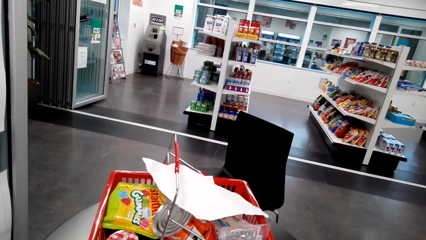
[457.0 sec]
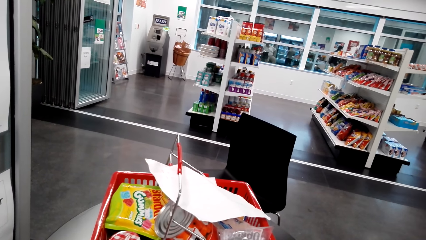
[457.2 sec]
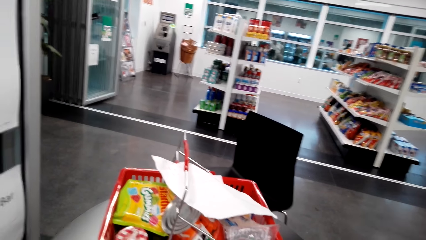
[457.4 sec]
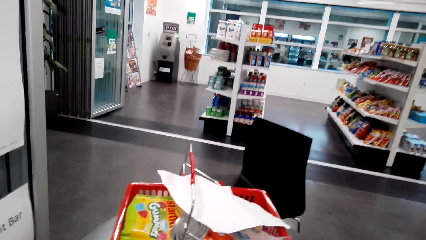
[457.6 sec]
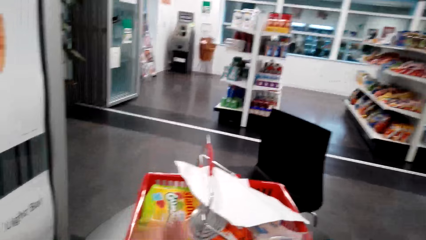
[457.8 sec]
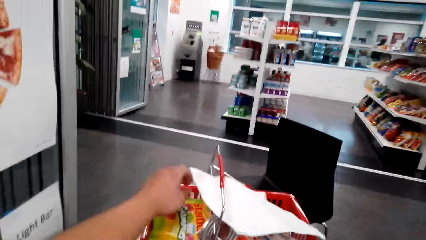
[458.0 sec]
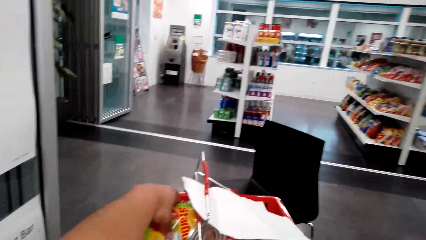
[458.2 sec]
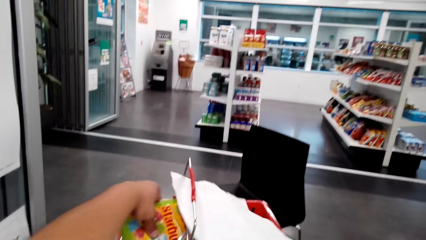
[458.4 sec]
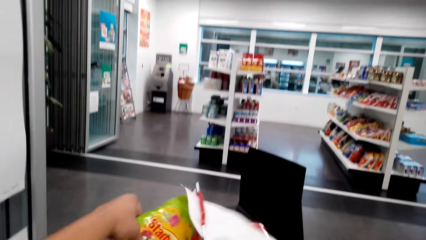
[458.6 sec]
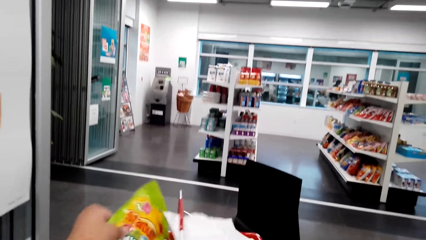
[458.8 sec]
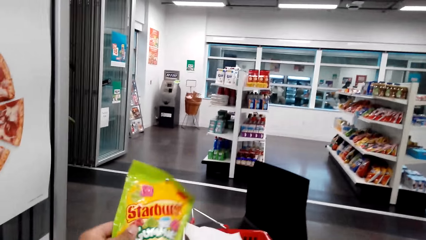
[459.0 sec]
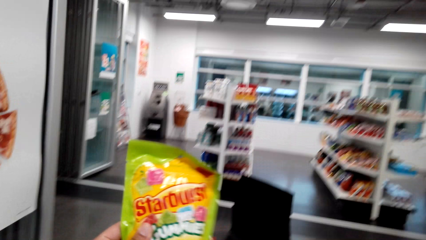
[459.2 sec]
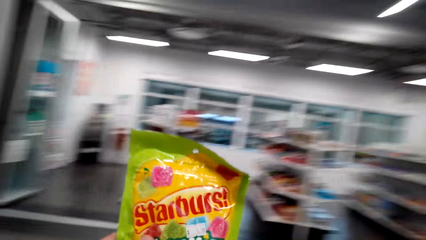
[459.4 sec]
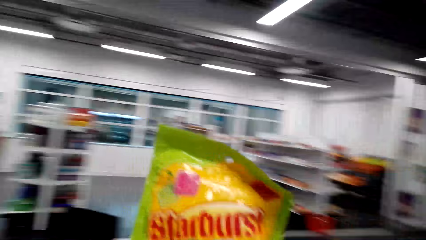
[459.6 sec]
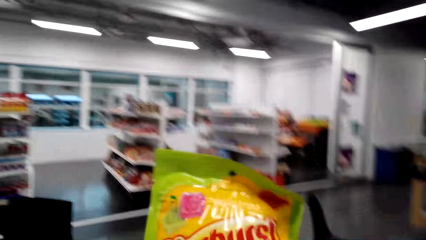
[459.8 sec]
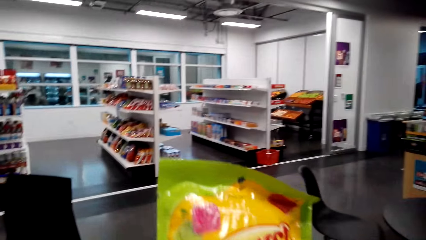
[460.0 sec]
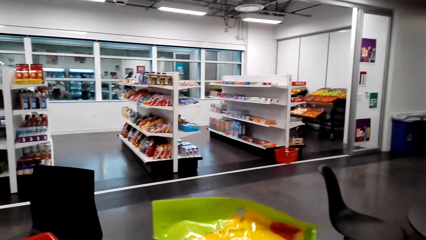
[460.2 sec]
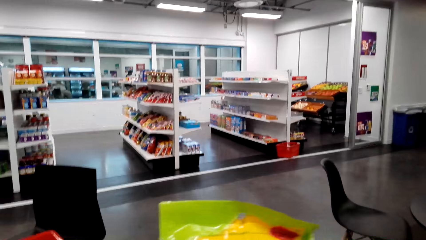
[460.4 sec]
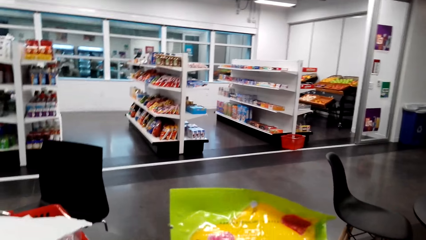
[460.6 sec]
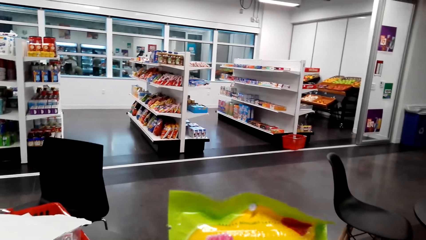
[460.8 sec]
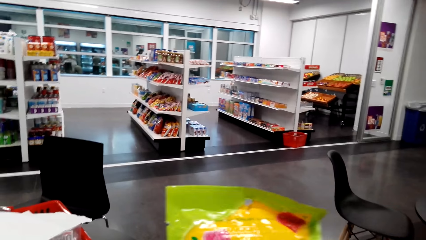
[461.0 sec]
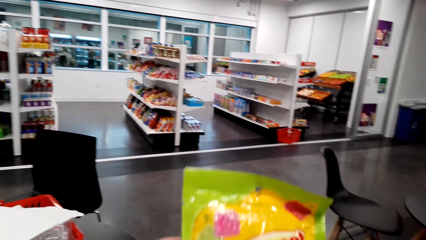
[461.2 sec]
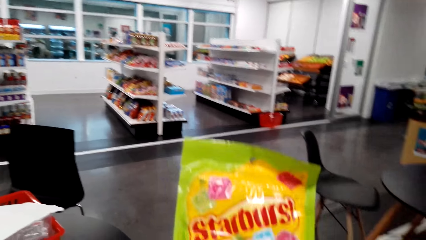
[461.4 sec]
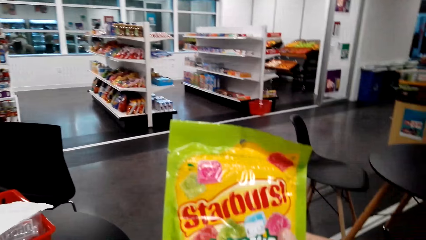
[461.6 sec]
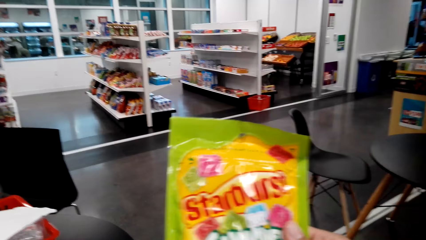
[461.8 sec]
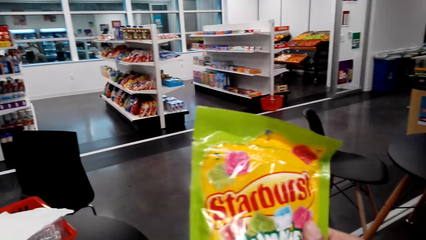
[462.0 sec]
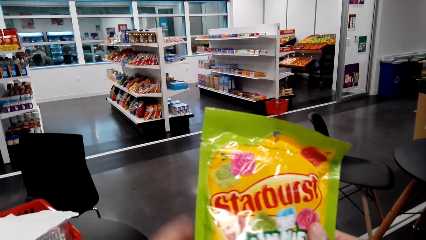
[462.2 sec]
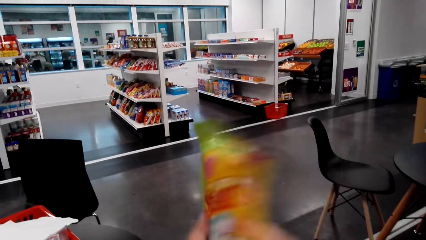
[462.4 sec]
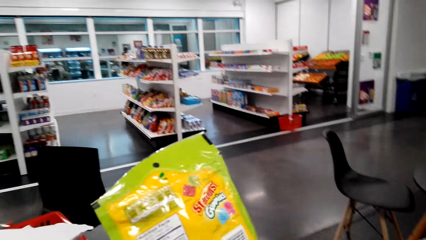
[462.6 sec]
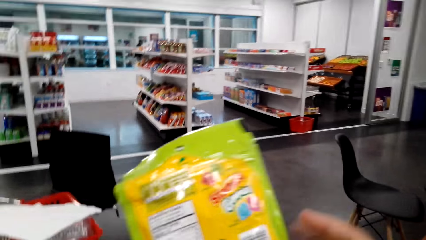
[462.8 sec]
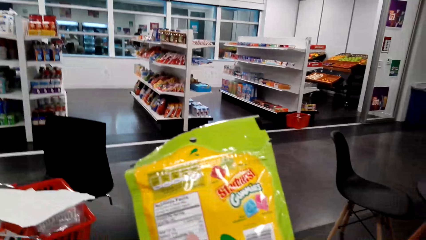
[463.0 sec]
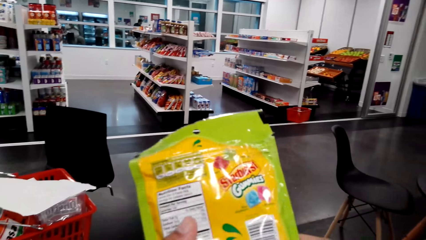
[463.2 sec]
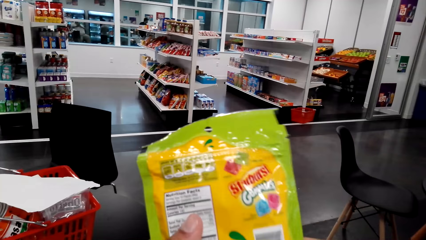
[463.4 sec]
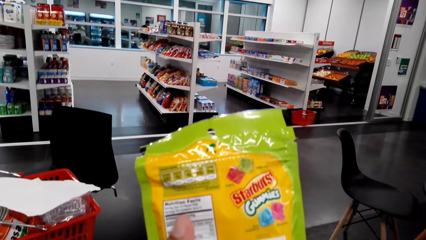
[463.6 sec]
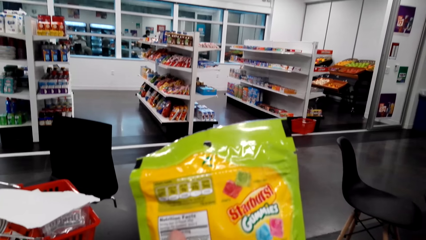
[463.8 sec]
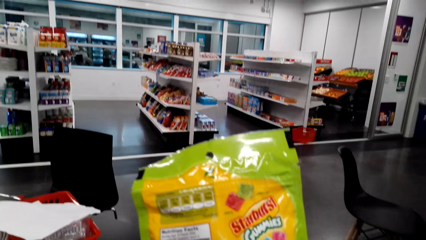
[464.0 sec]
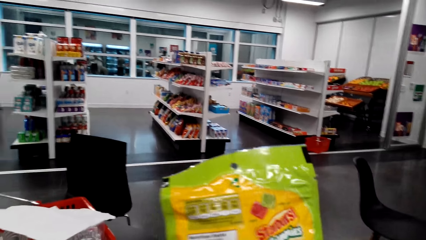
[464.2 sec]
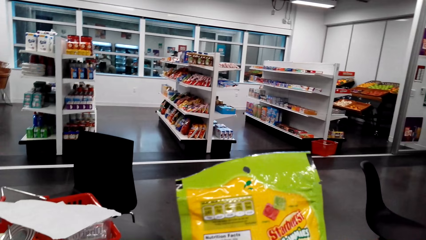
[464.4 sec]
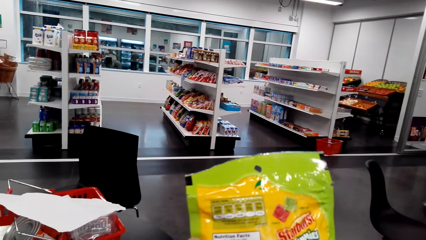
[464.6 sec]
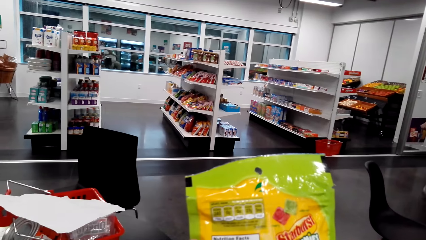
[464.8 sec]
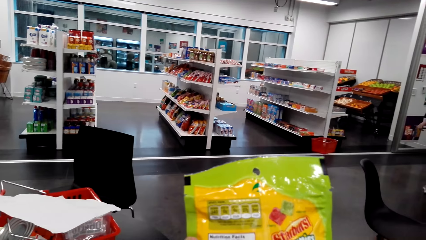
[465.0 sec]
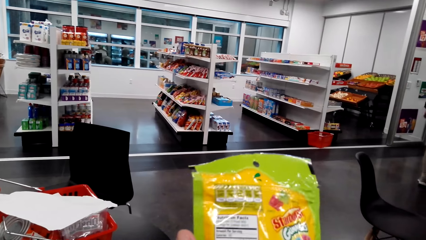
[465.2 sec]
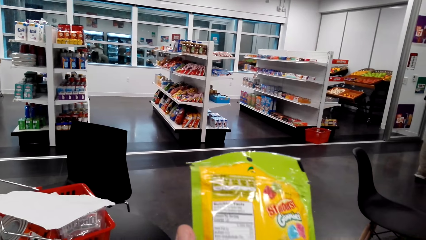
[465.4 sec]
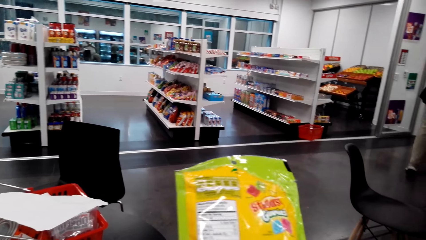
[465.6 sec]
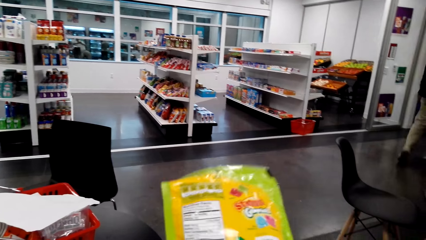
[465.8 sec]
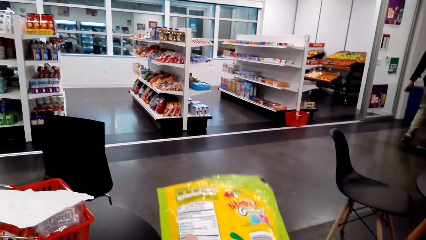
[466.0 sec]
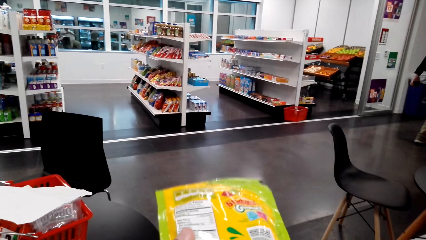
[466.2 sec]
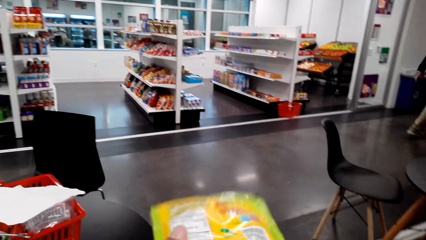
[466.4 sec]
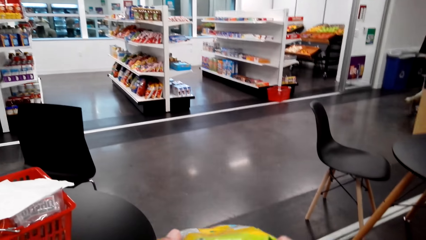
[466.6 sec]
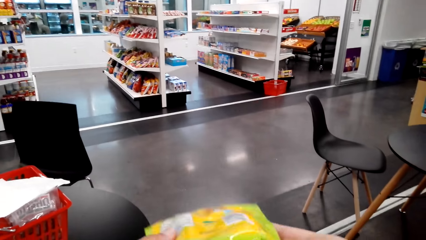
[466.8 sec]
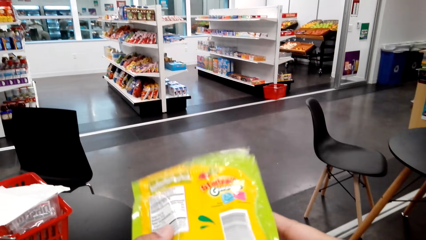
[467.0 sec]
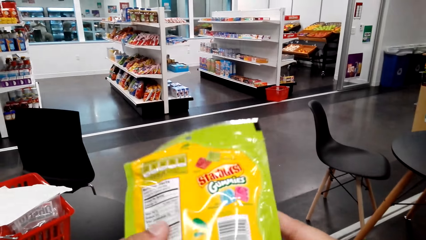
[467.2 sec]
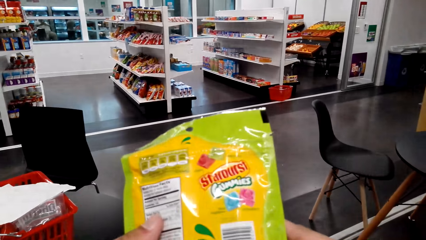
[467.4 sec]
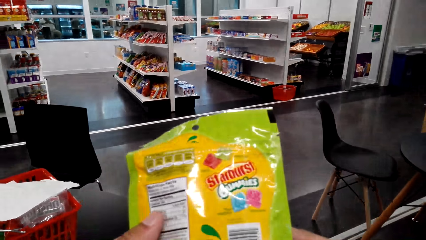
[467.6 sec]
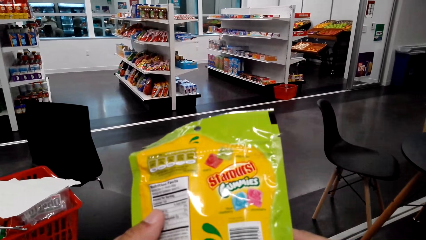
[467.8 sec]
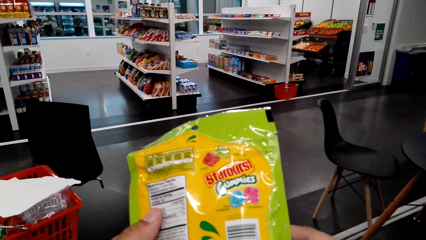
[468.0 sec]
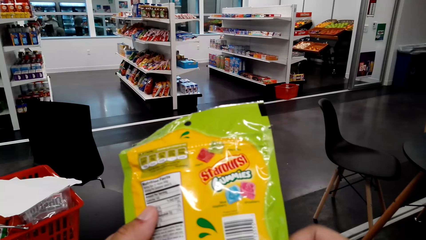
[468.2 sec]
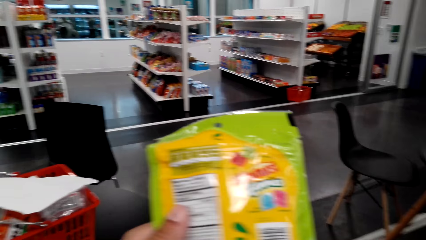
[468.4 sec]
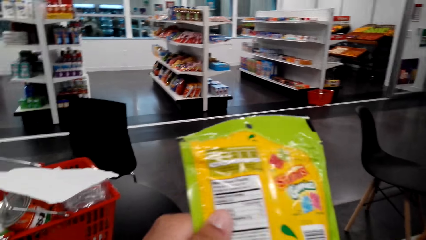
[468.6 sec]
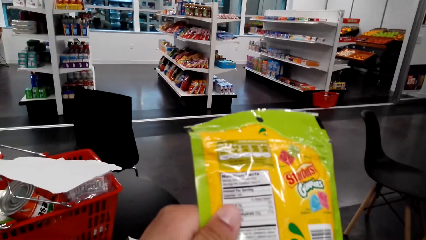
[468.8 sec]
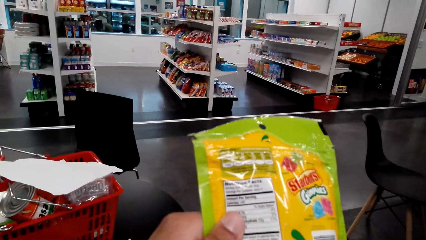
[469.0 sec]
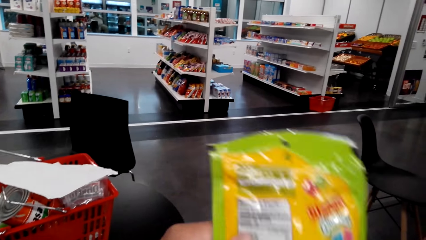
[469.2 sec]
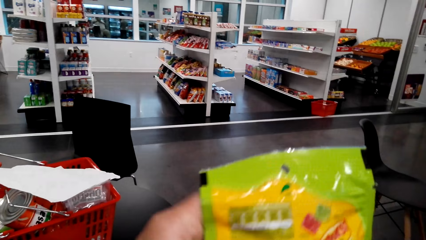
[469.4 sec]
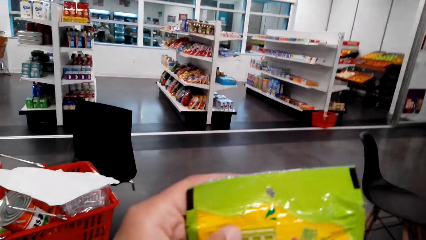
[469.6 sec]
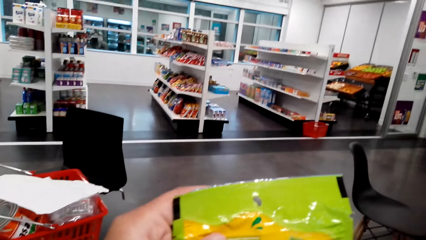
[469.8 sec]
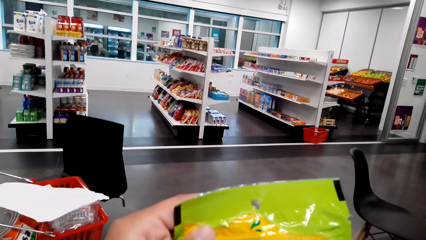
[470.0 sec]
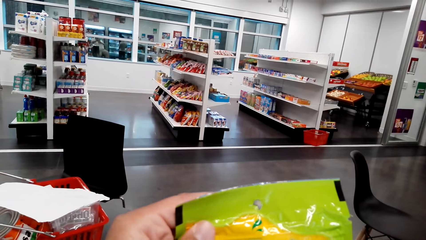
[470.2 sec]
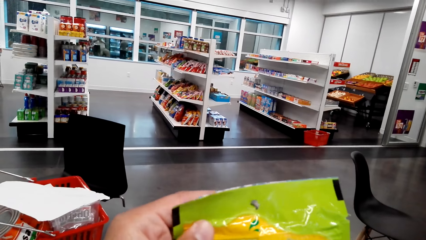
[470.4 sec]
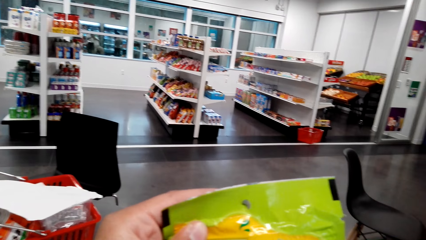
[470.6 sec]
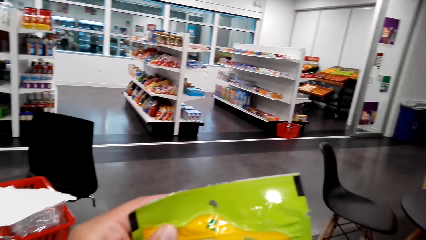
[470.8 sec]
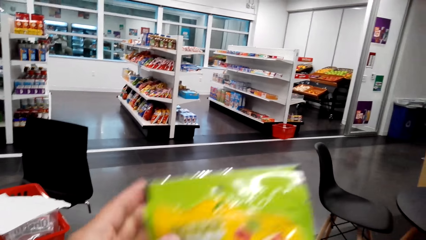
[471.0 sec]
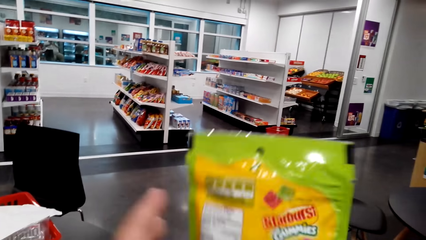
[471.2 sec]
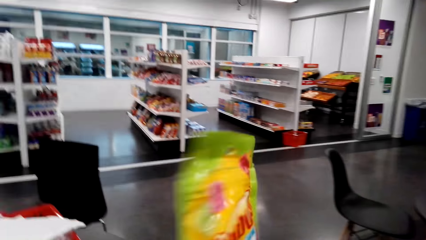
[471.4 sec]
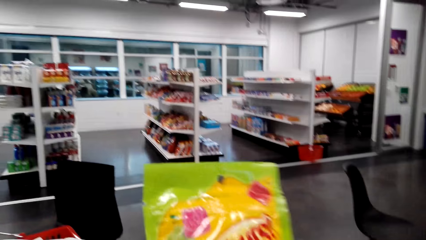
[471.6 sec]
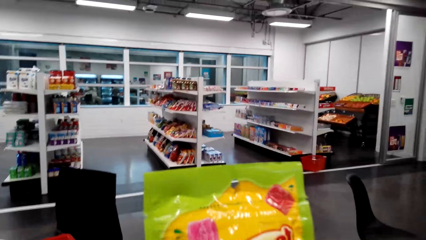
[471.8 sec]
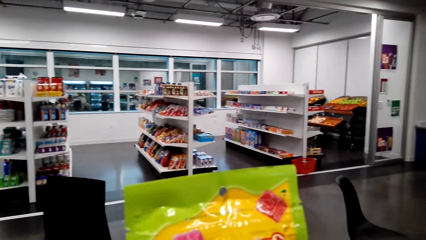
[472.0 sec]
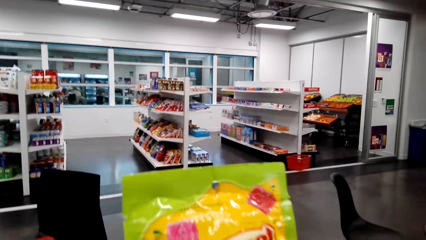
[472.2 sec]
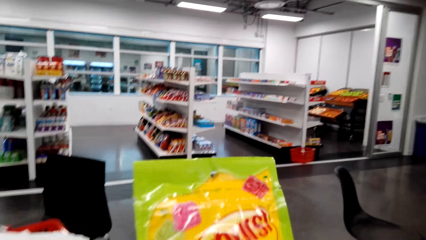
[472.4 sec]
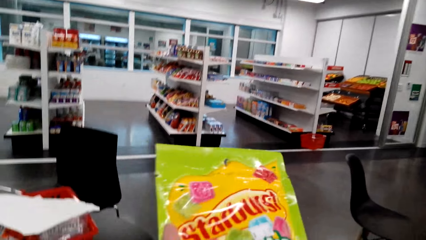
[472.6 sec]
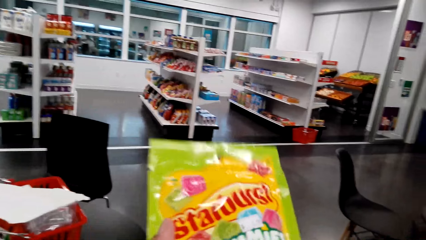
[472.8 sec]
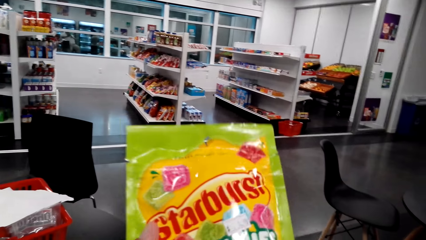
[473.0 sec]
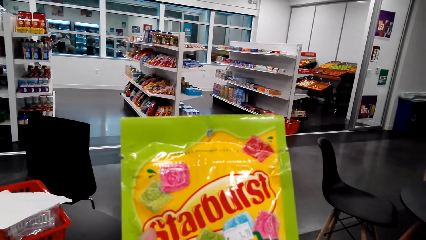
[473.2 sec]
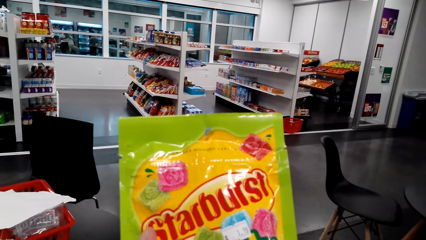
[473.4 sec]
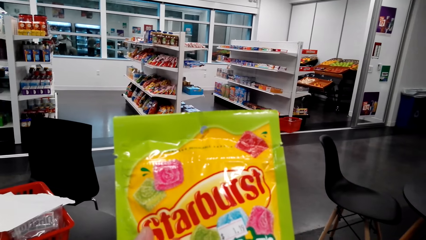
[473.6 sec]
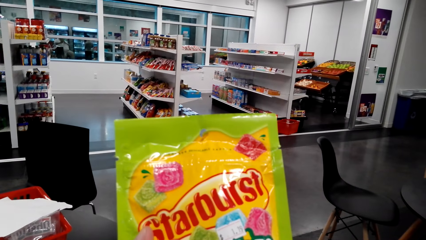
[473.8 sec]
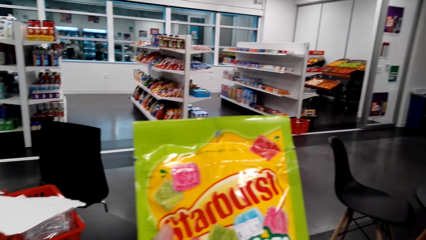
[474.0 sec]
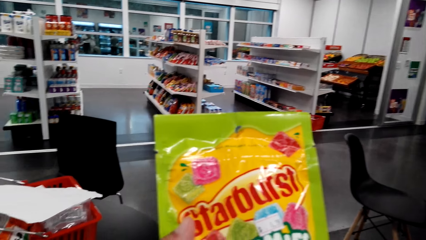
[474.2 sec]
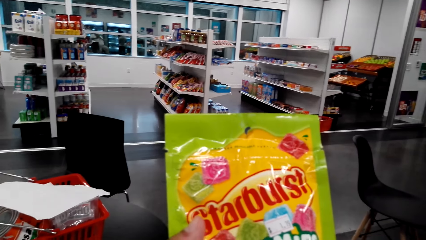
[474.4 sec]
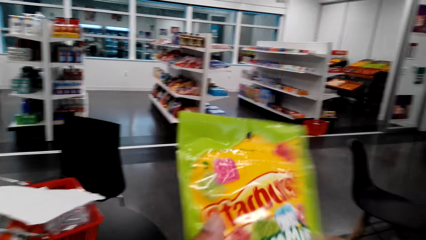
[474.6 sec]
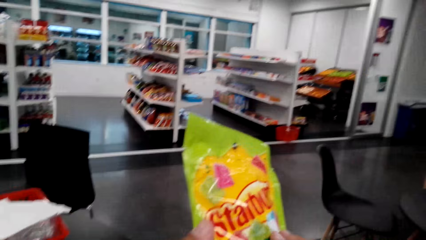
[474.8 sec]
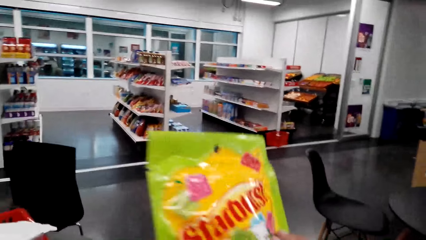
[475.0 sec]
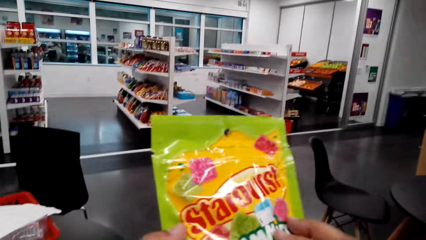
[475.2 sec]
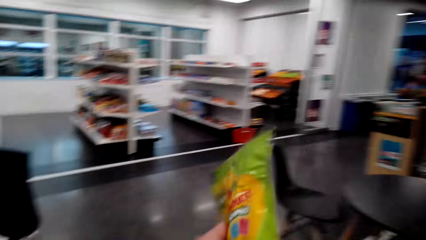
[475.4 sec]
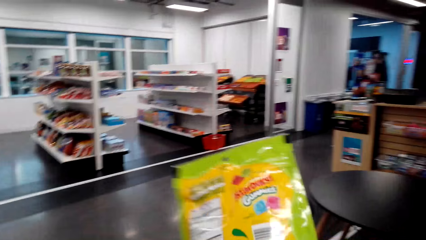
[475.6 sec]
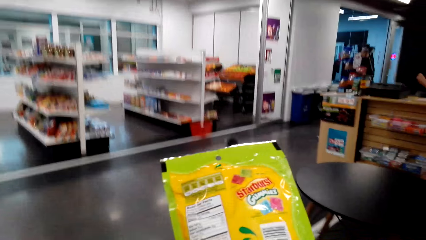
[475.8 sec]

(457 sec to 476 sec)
The camera wearer picks Starburst or Starburst corns from the shopping bucket. They check the corns.
